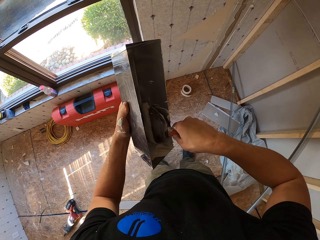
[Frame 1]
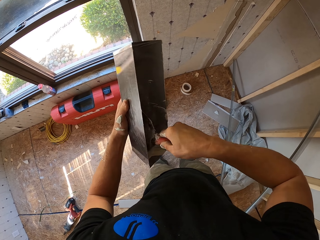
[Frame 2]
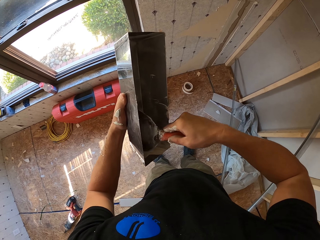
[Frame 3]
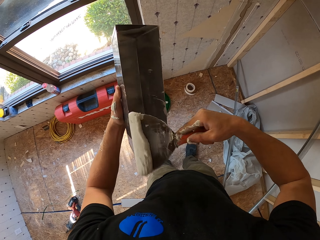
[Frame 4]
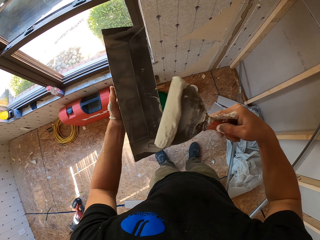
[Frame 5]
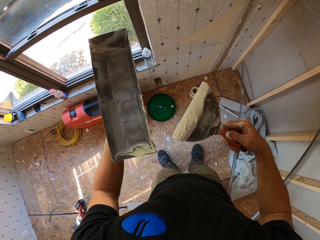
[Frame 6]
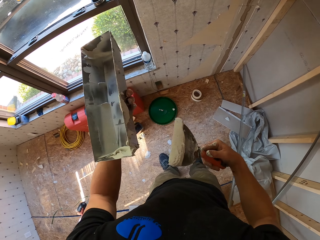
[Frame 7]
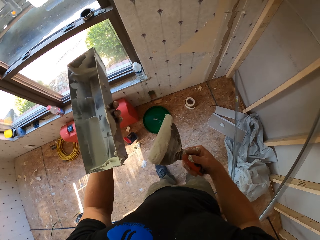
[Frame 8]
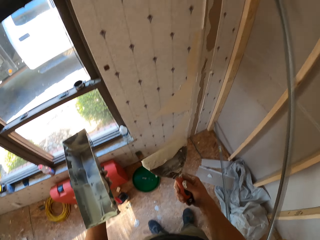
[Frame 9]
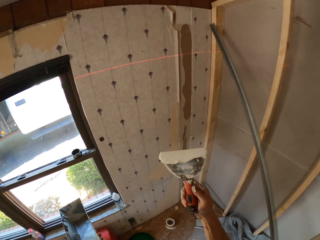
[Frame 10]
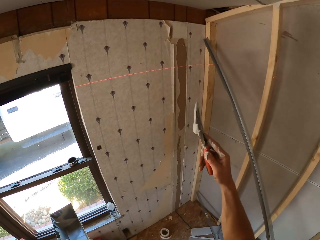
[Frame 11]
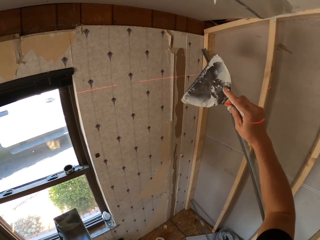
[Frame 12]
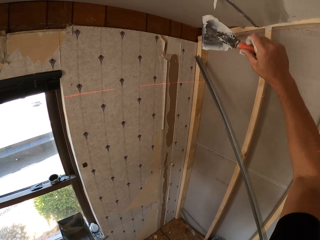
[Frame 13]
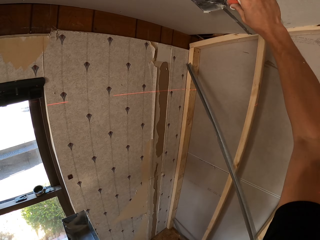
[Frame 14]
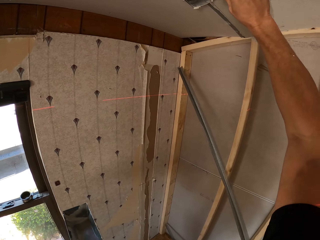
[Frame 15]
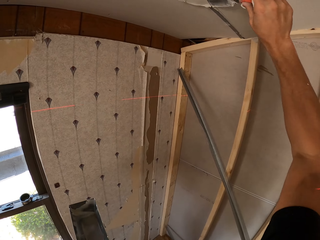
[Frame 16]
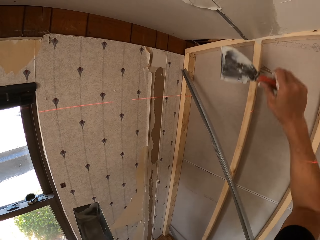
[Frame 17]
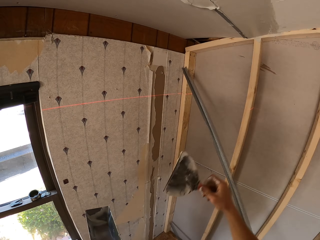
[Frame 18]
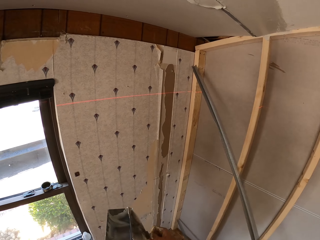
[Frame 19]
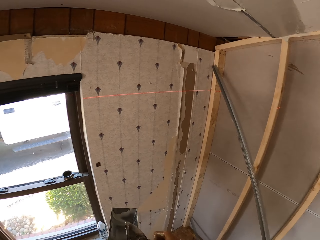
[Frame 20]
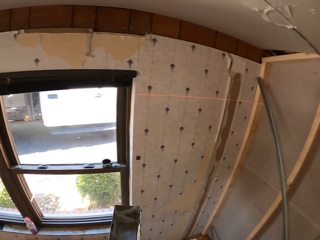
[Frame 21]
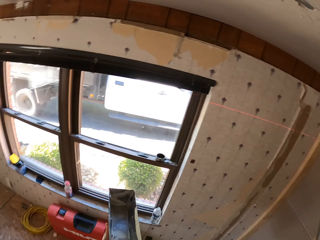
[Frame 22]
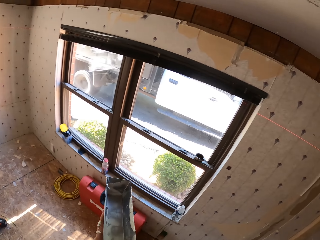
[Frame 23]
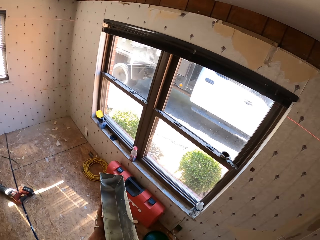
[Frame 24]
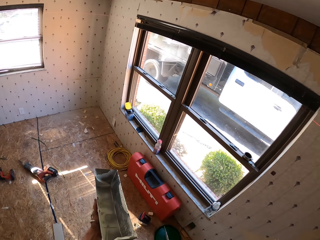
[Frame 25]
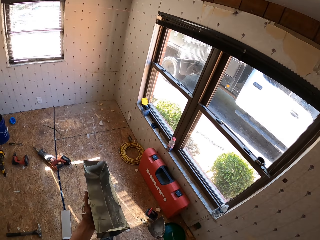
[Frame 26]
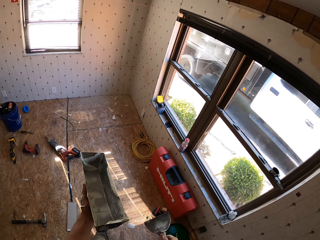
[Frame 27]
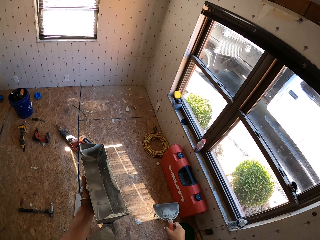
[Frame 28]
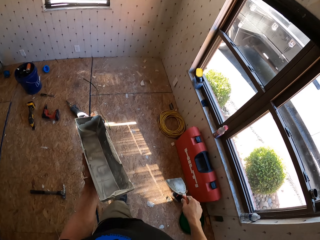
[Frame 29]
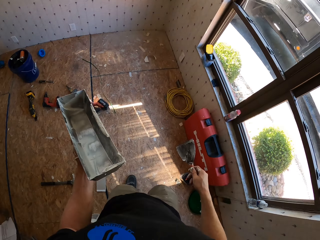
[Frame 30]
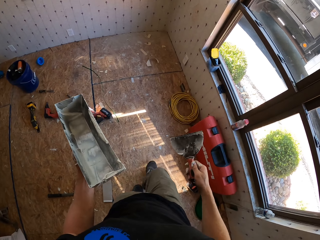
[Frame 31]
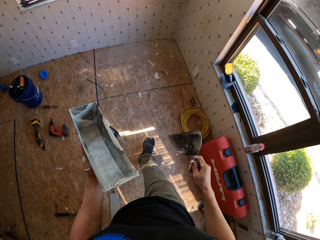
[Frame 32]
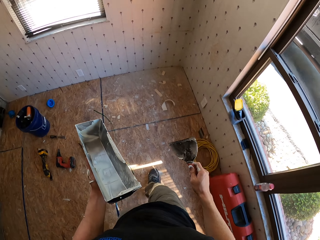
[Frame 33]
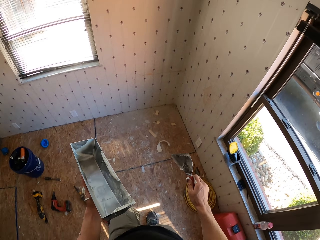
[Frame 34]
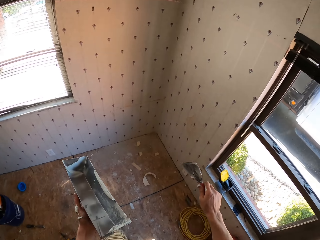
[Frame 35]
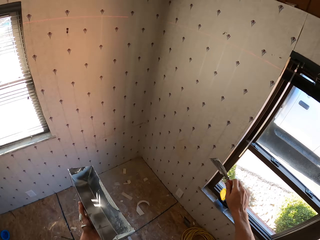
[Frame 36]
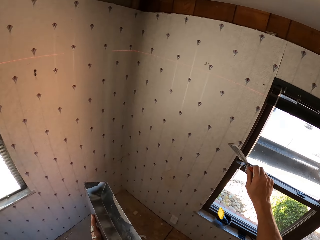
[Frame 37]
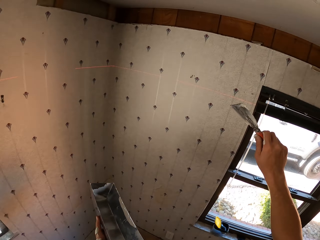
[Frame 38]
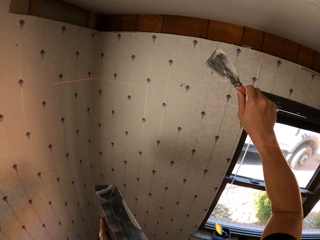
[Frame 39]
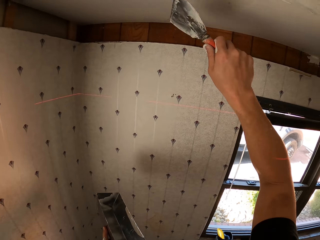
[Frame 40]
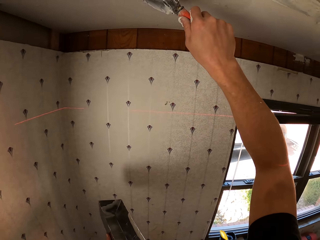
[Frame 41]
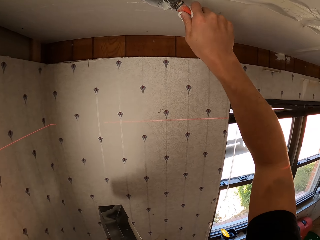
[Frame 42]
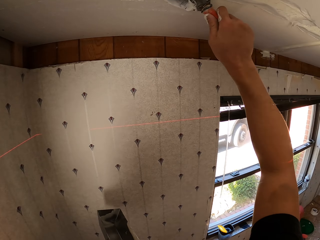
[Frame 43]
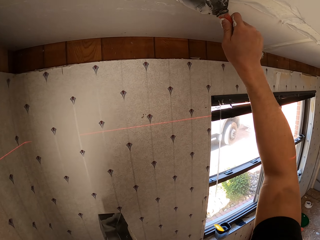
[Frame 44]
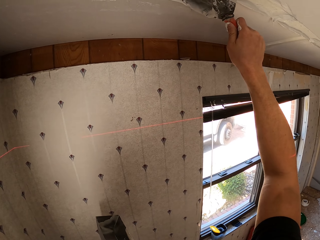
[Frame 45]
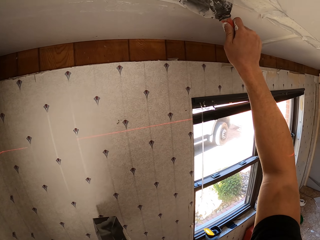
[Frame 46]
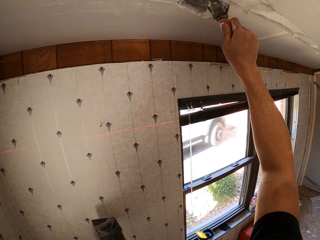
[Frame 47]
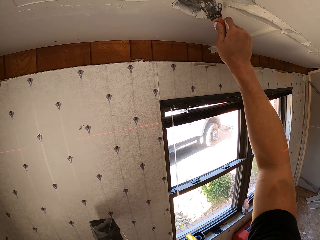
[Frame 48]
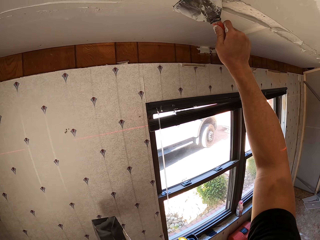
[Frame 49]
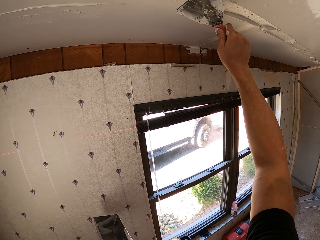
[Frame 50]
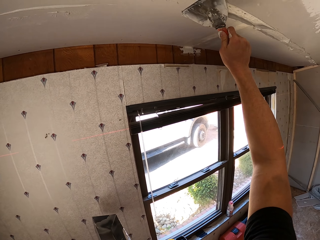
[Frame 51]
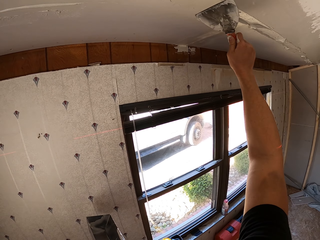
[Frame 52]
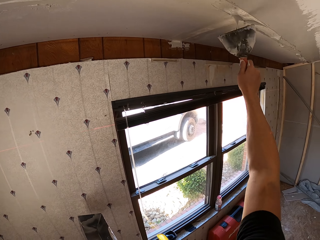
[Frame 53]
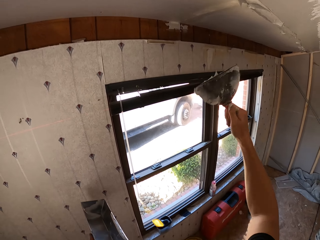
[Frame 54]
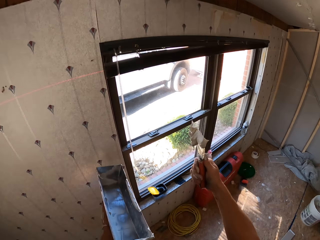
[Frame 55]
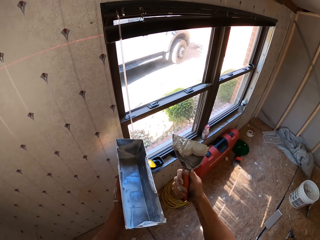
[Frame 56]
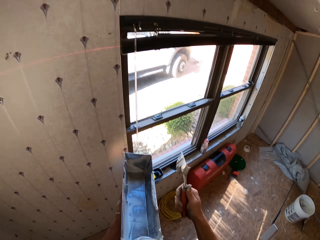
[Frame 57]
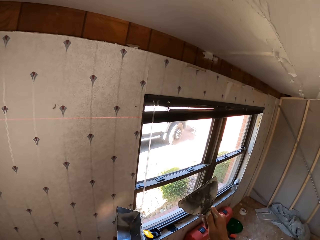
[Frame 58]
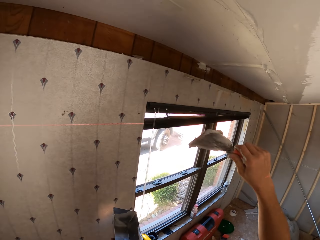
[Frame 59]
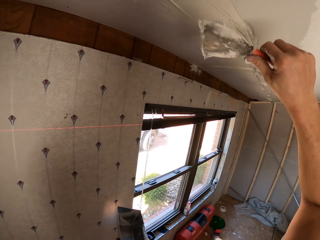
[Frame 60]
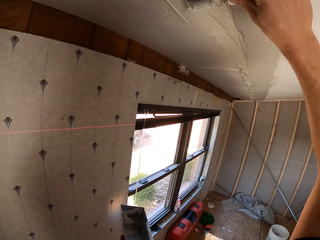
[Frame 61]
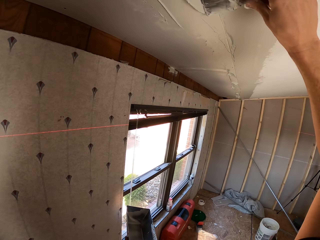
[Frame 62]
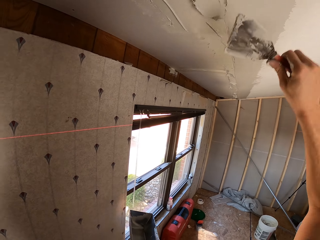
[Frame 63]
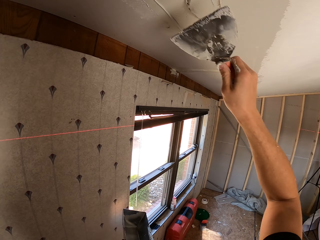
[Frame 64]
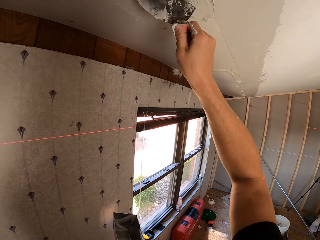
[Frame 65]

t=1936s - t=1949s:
The camera wearer paints the ceiling. They remove excess paint. They walk in the house. They adjust the substance on the ceiling. They paint the ceiling.

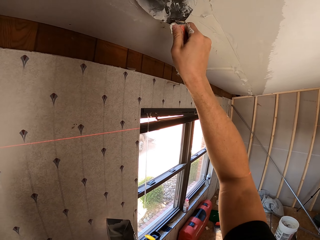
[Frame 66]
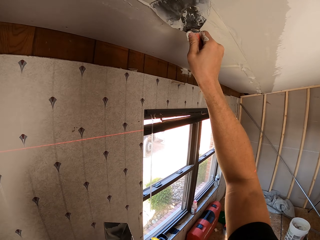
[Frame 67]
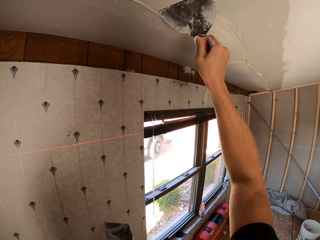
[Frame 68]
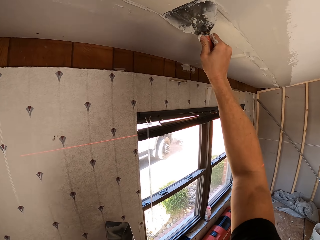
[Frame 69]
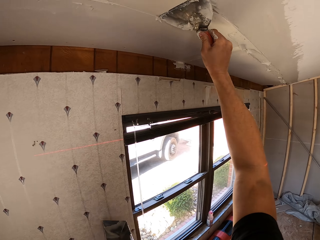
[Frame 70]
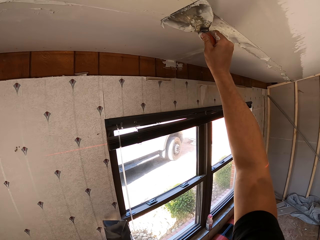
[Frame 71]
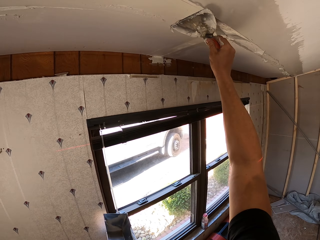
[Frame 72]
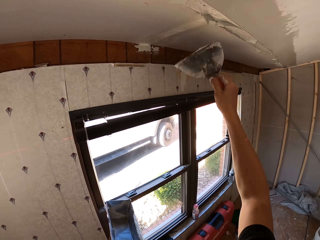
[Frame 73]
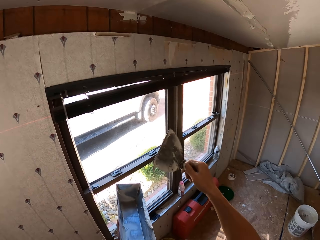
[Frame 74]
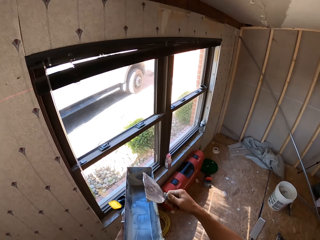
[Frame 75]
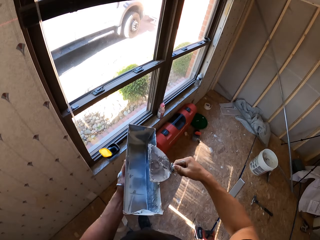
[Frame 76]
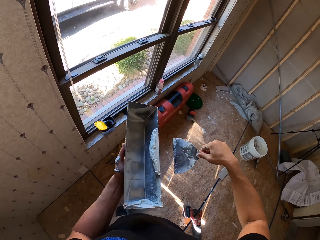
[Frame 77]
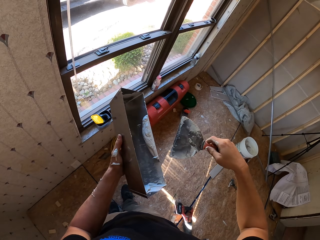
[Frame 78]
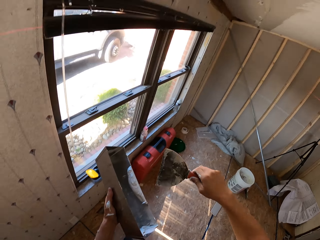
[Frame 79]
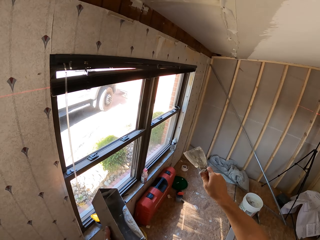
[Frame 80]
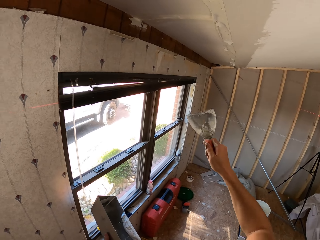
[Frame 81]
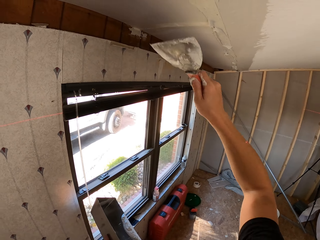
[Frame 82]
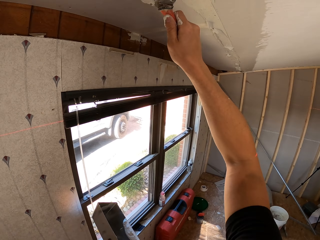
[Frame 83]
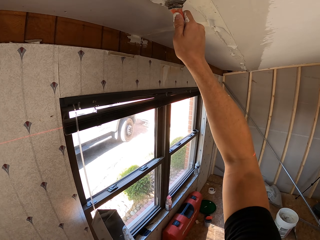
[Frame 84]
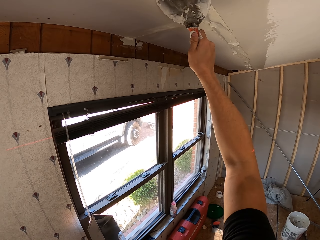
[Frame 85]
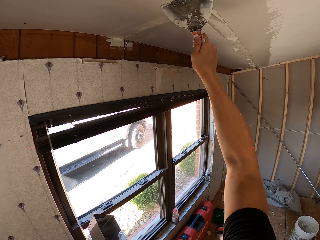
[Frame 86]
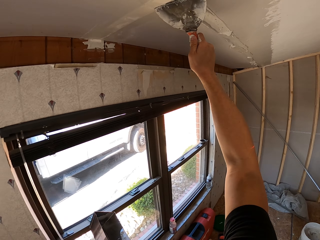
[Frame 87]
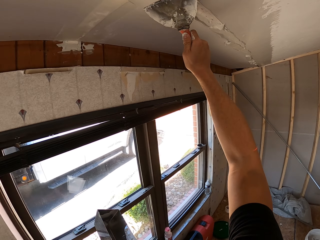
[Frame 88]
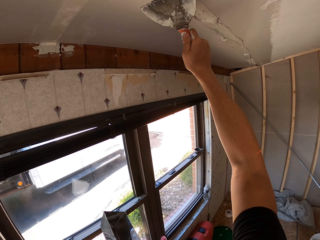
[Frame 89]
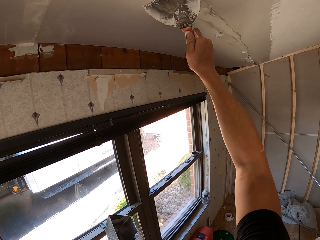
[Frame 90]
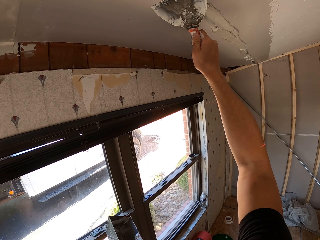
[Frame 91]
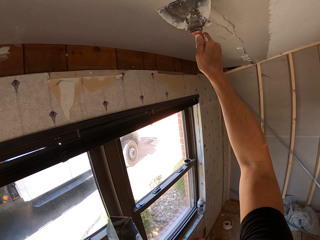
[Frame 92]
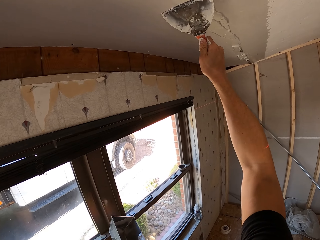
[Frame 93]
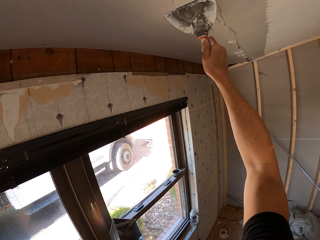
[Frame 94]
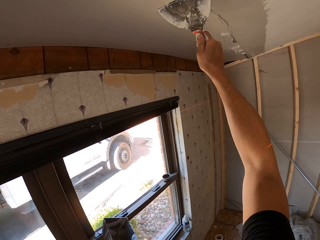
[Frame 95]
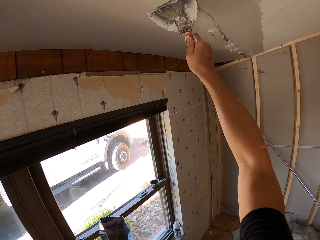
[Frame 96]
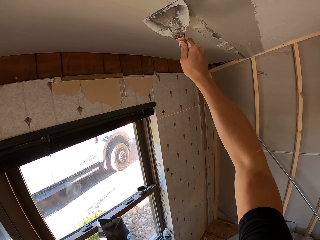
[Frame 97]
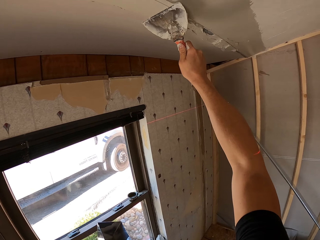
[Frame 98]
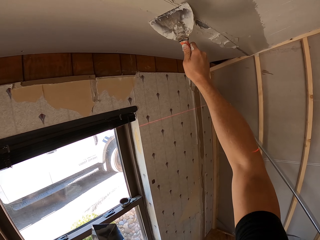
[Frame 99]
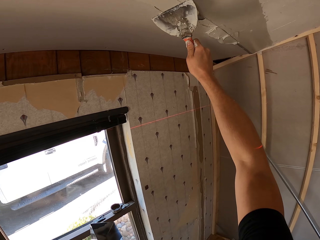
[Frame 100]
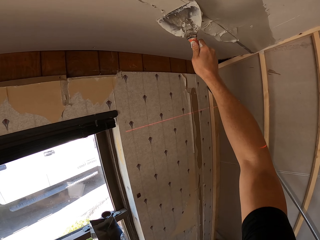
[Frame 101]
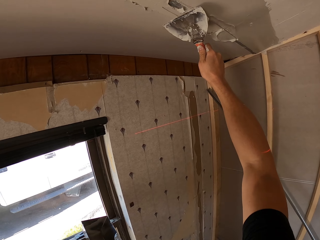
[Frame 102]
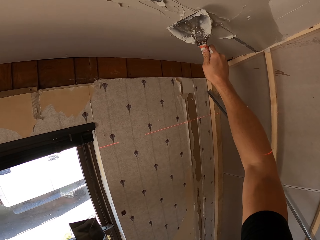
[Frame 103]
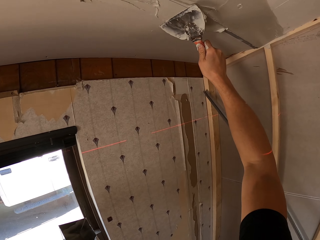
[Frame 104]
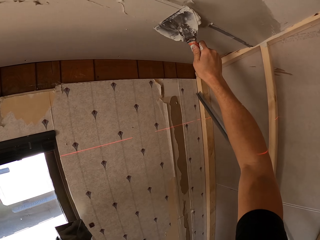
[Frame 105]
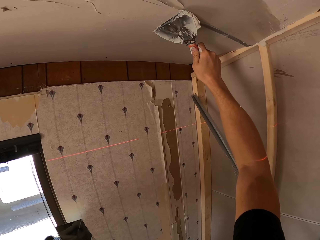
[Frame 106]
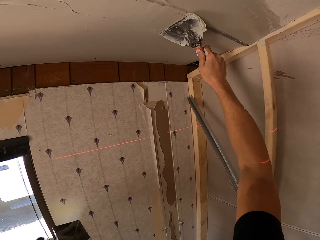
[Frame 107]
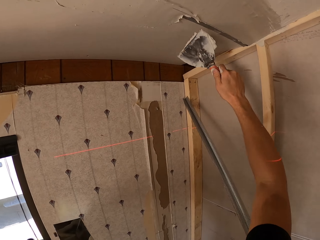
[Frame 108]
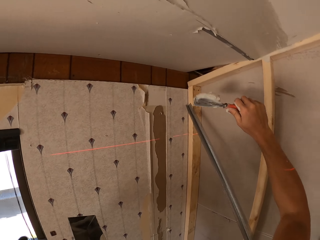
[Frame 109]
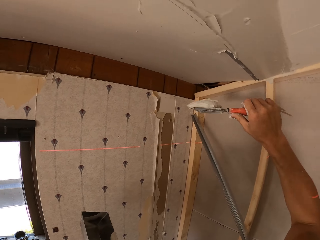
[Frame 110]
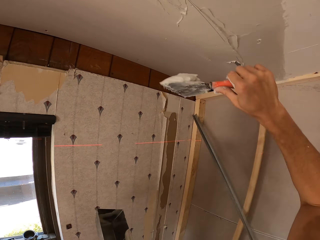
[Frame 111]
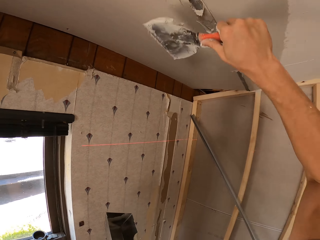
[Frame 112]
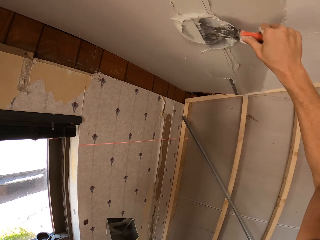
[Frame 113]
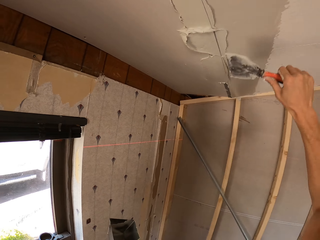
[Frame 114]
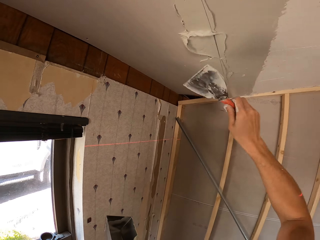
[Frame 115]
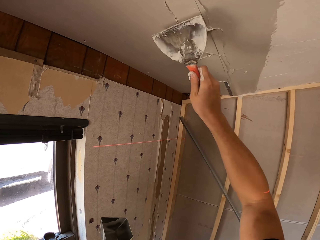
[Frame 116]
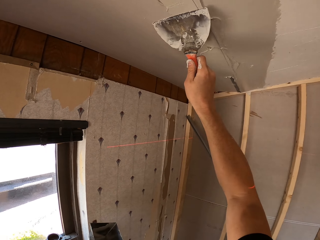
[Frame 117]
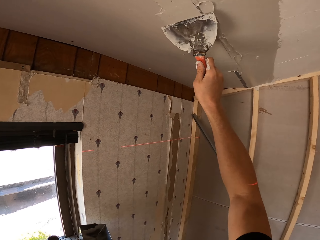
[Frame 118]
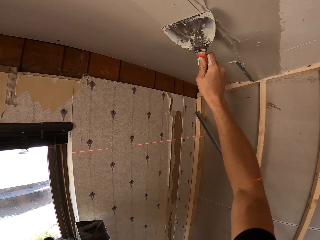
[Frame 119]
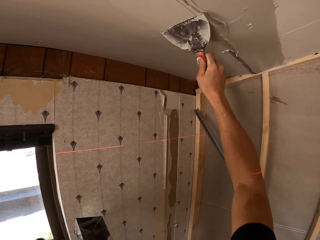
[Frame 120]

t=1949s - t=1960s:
The camera wearer adjusts the substance. They remove excess paint. They adjust the substance with a scraper. They paint the ceiling.
